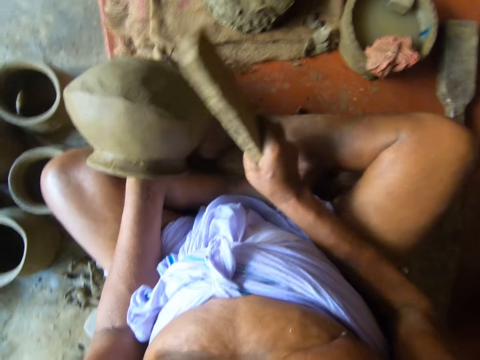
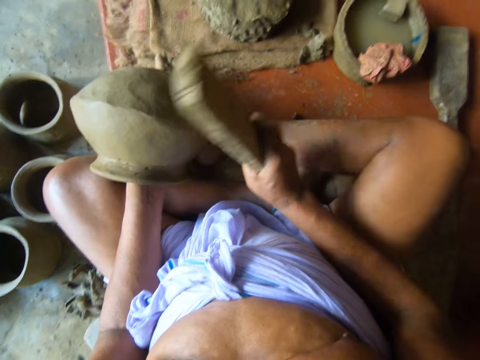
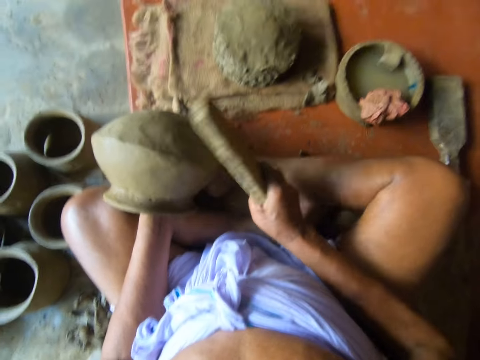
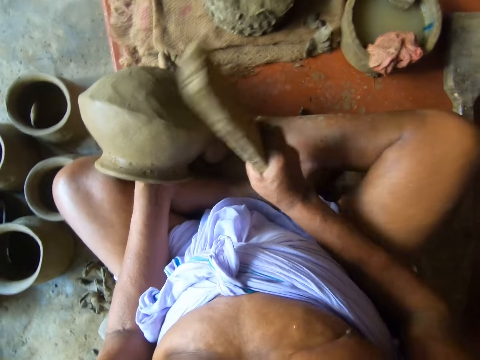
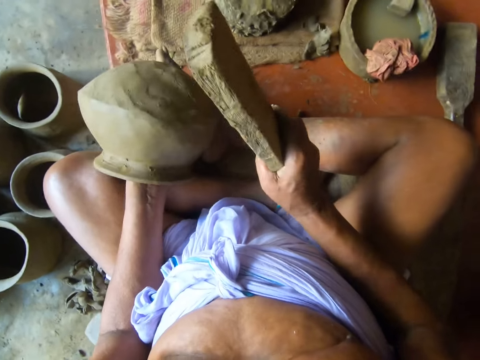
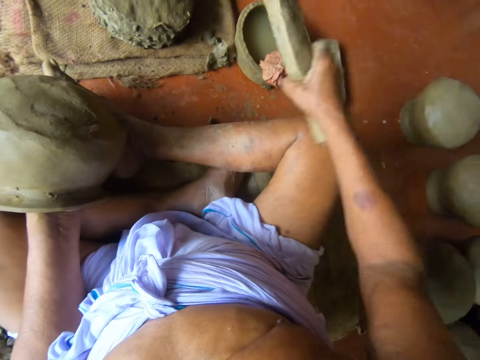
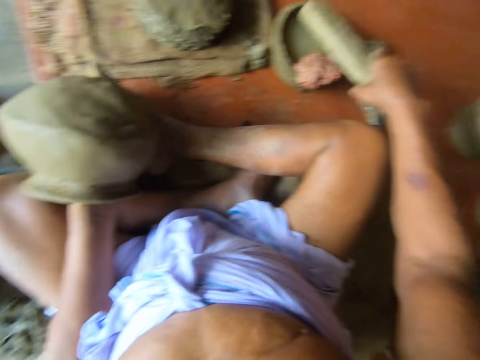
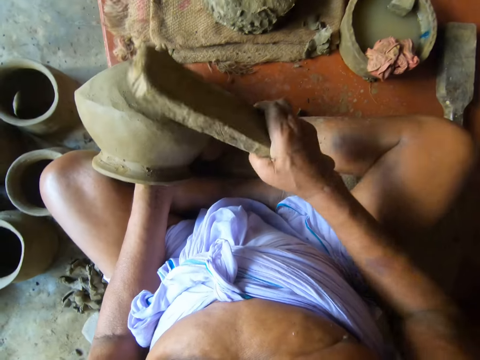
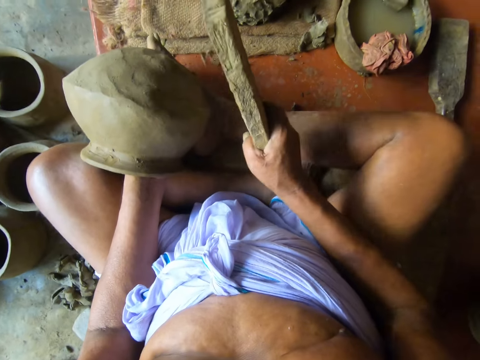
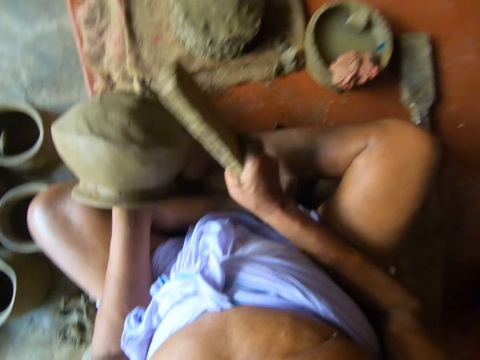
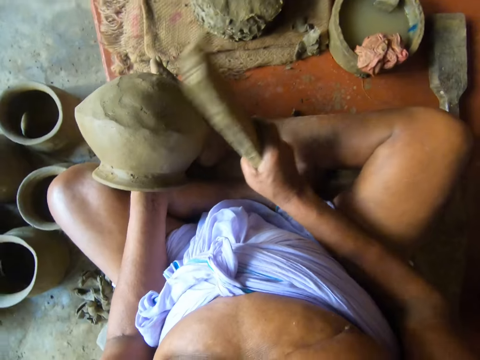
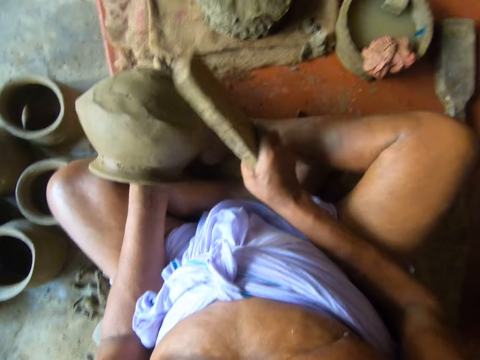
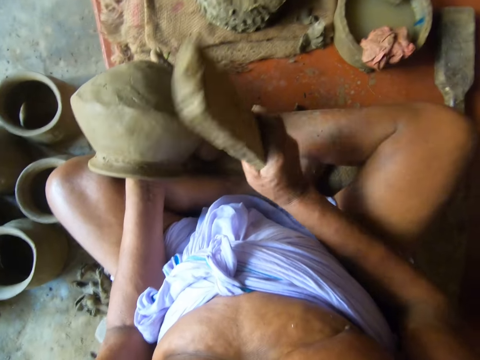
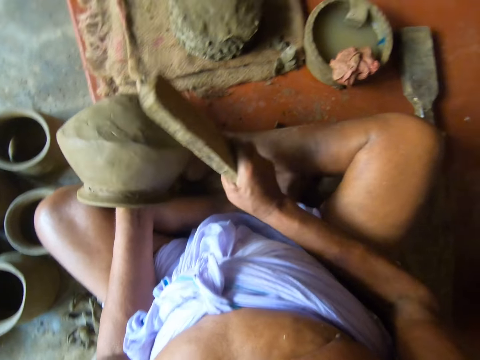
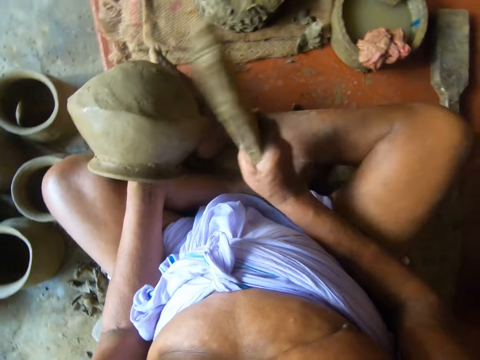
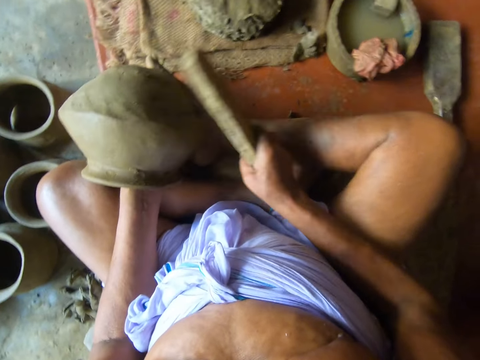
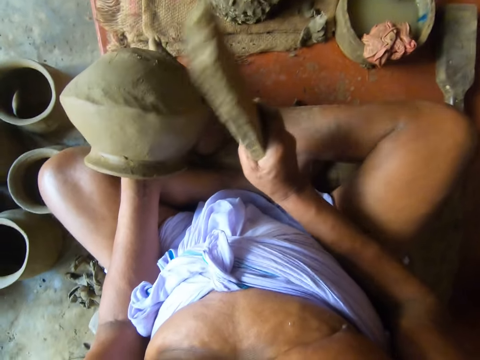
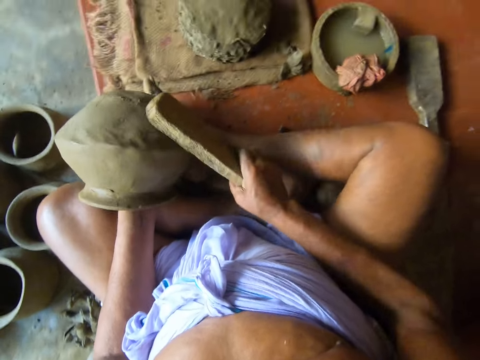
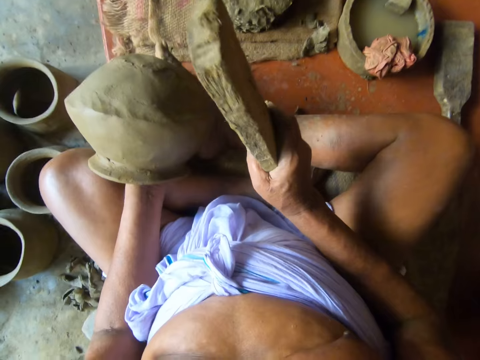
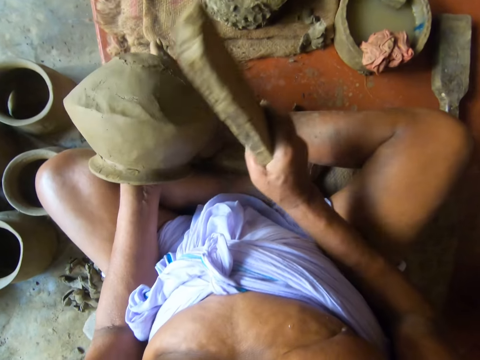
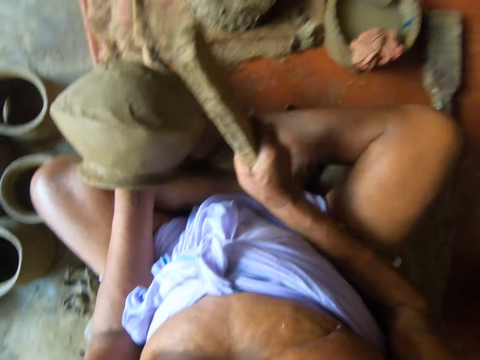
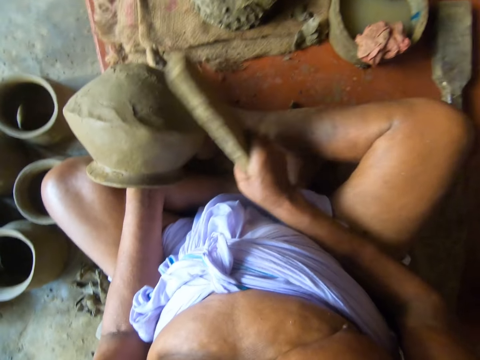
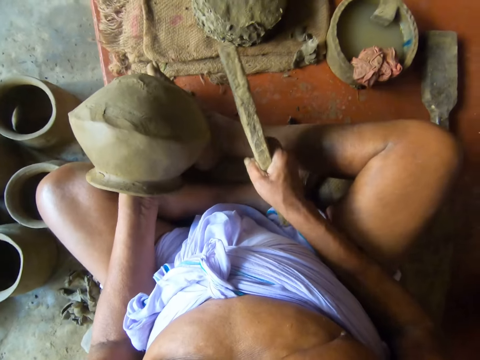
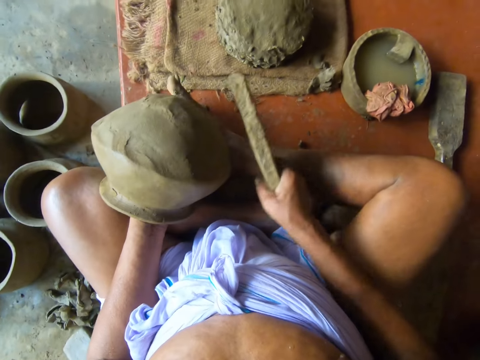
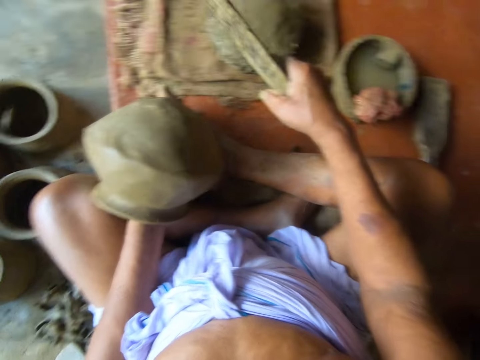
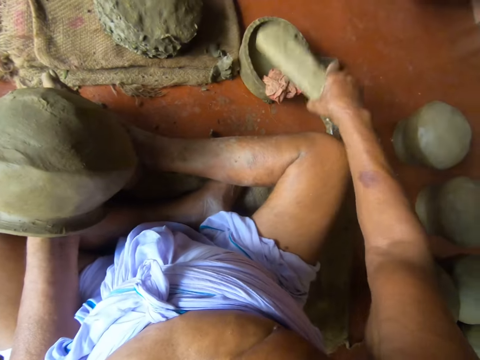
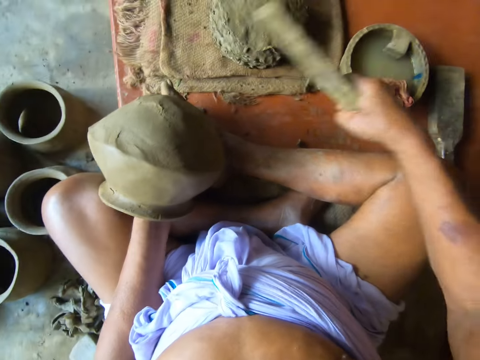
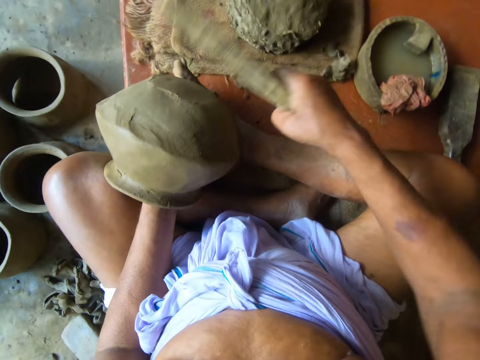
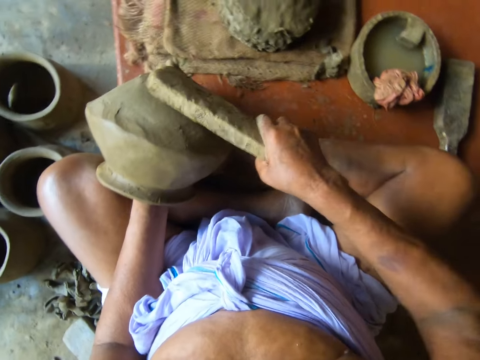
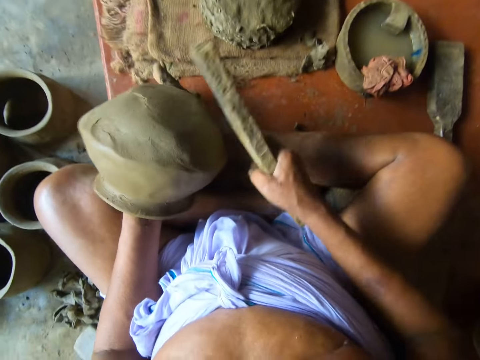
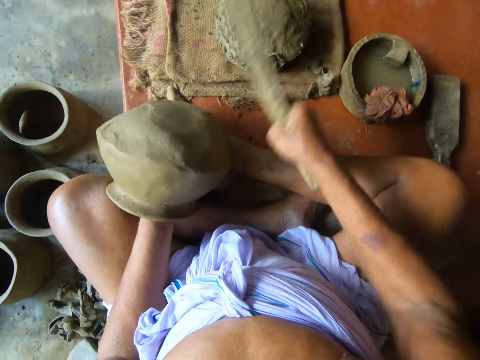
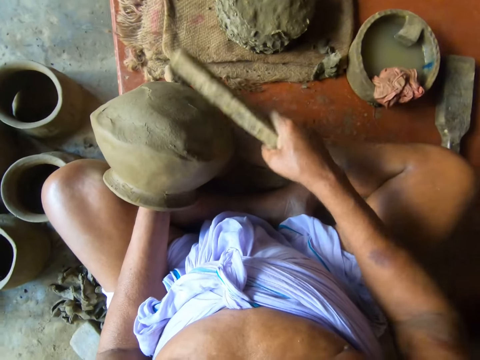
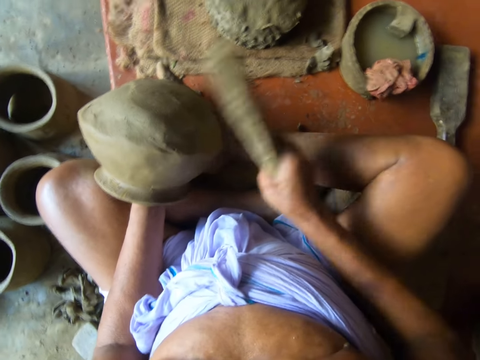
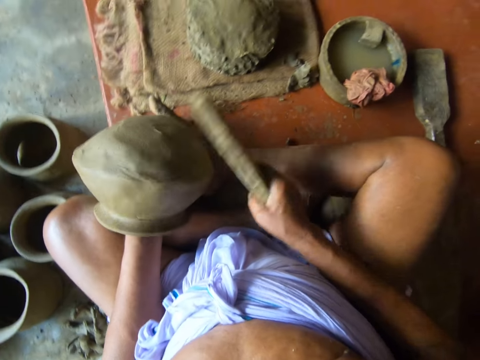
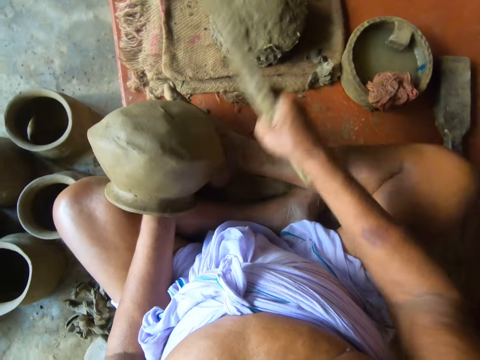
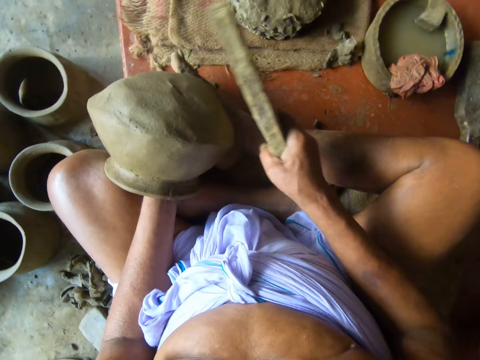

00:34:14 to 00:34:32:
The camera wearer dips the paddle in the pot of water on the table with his right hand. He beats the pottery with the paddle in his right hand. He turns the pottery with his left hand. He beats the pottery with the paddle in his right hand. He dips the paddle in the pot of water on the table with his right hand. He beats the pottery with the paddle in his right hand. He turns the pottery with his left hand. He beats the pottery with the paddle in his right hand.

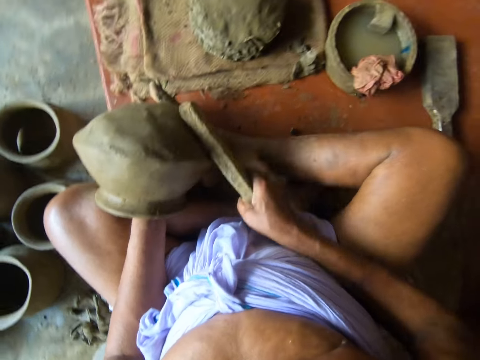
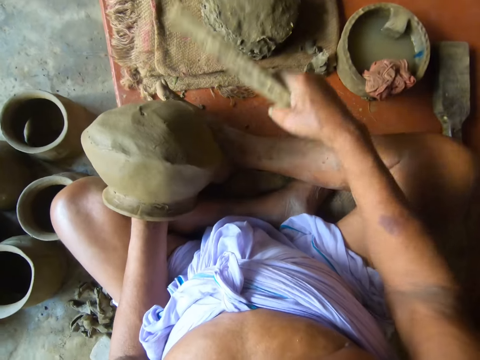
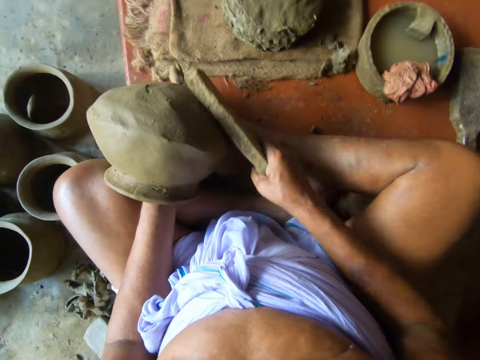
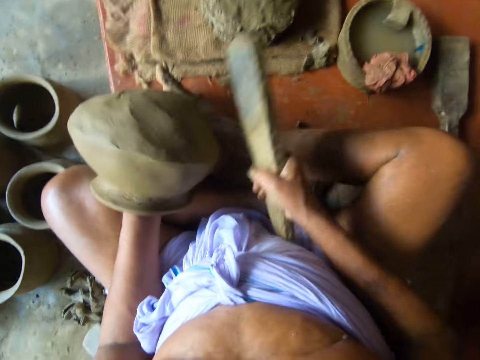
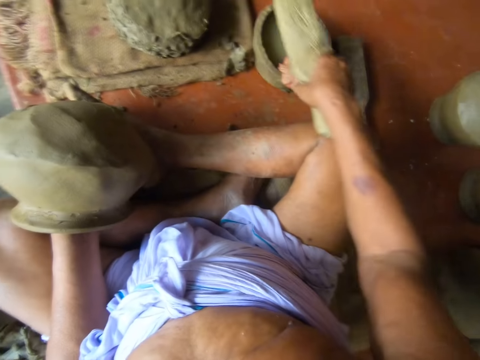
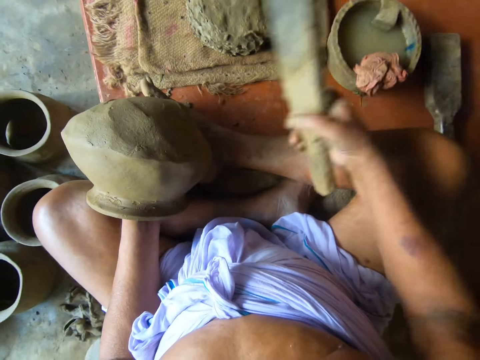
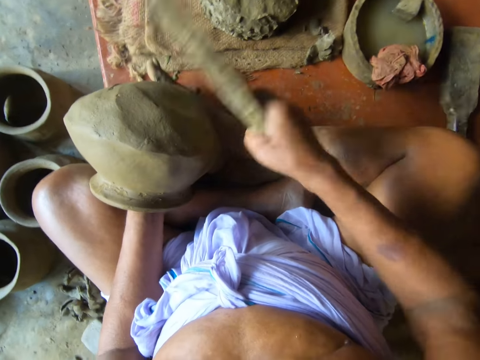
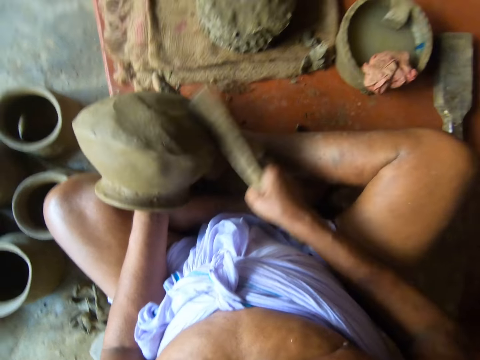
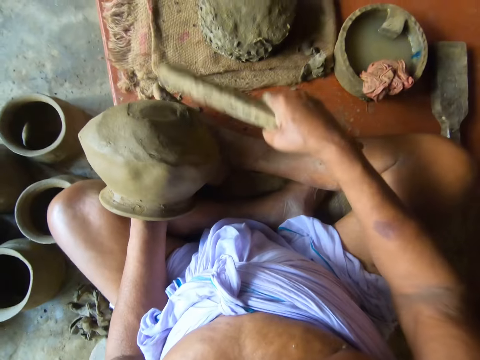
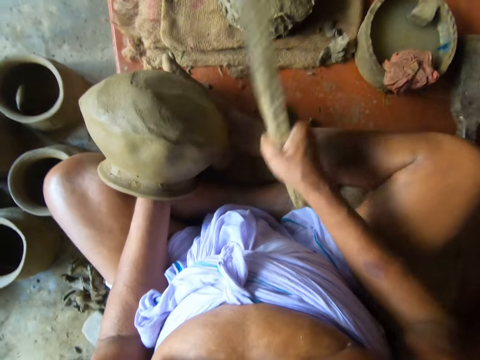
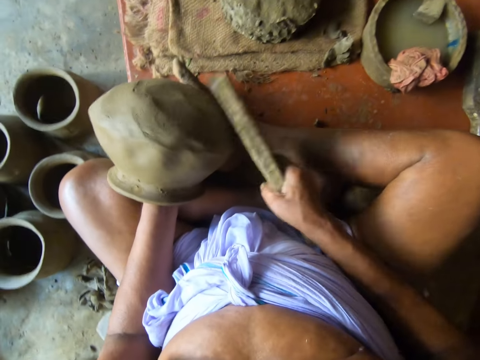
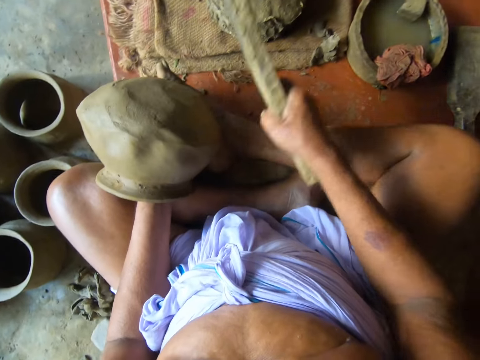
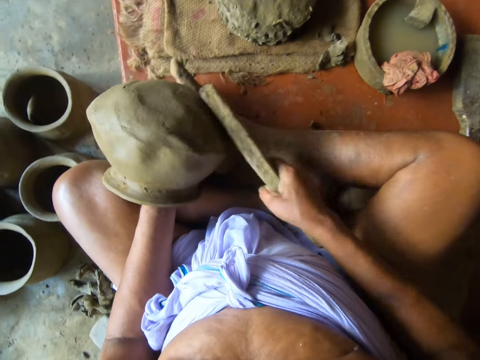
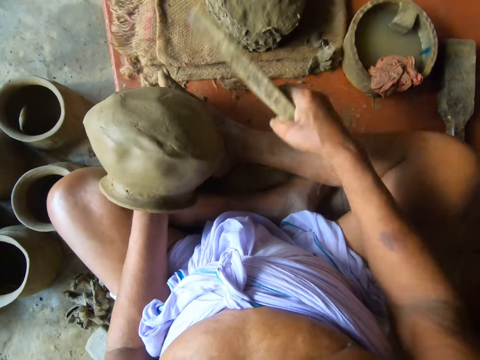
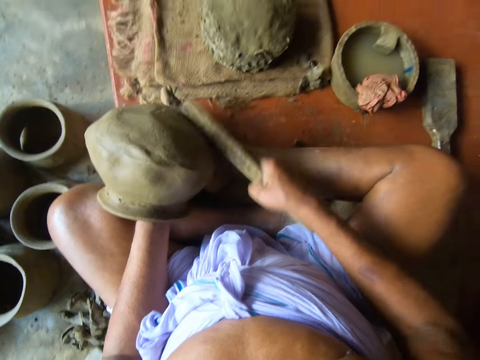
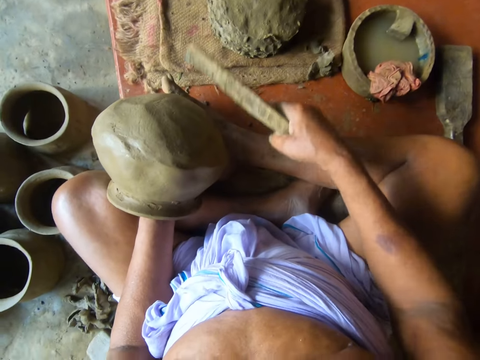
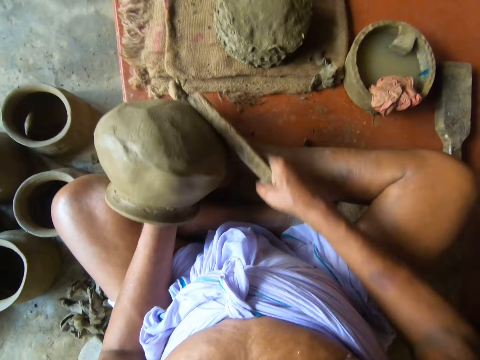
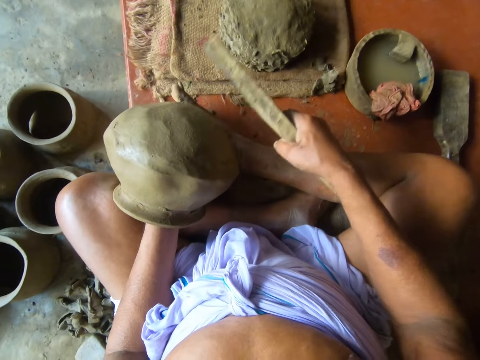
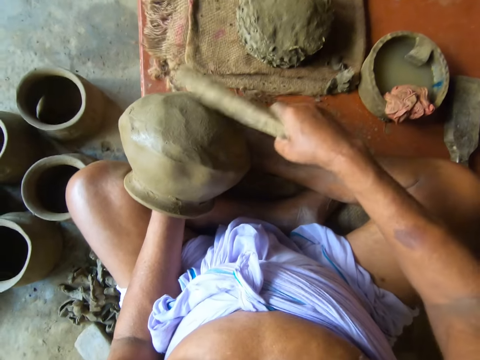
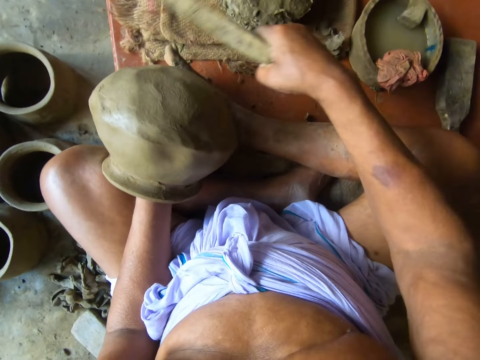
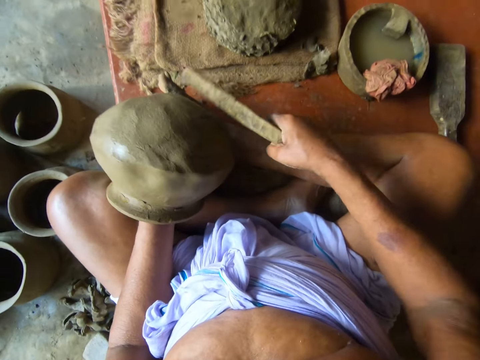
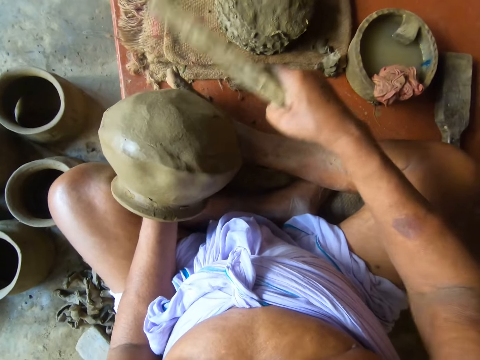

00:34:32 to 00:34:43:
The camera wearer dips the paddle in the pot of water on the table with his right hand. He beats the pottery with the paddle in his right hand. He turns the pottery with his left hand. He beats the pottery with the paddle in his right hand.
